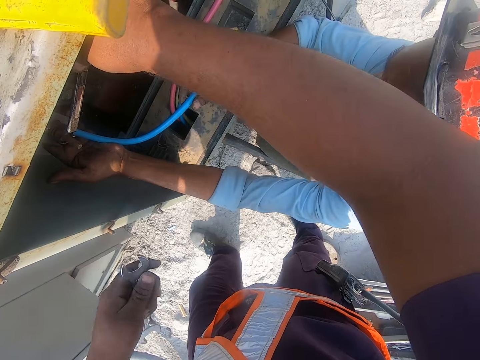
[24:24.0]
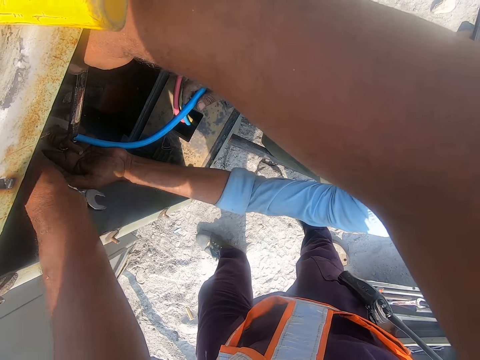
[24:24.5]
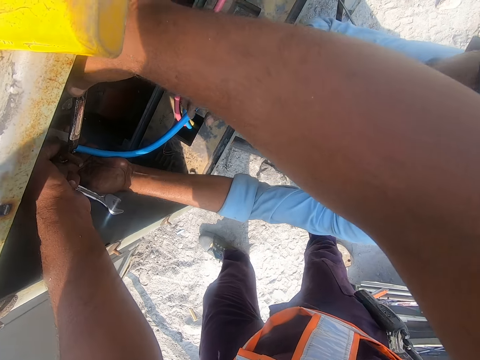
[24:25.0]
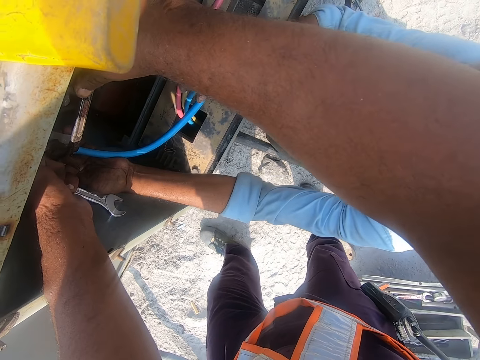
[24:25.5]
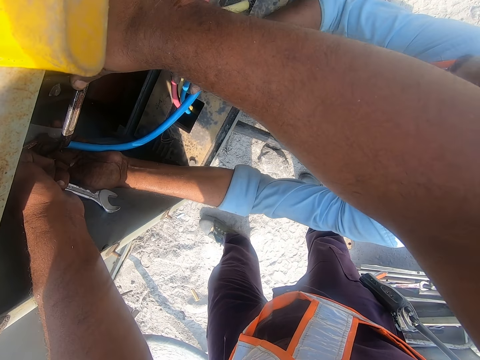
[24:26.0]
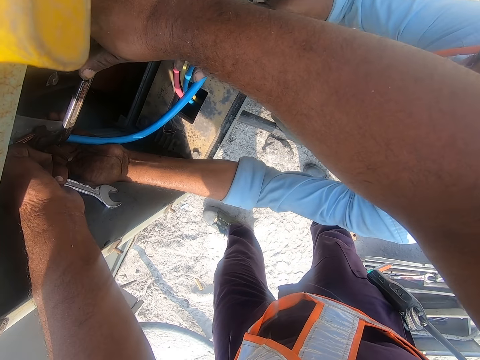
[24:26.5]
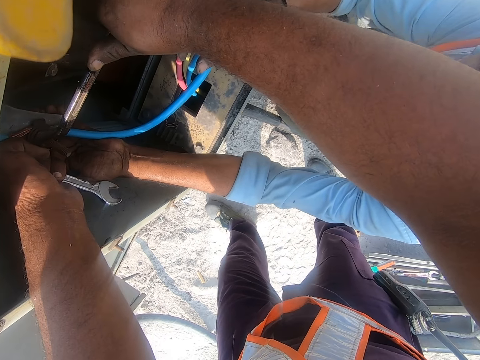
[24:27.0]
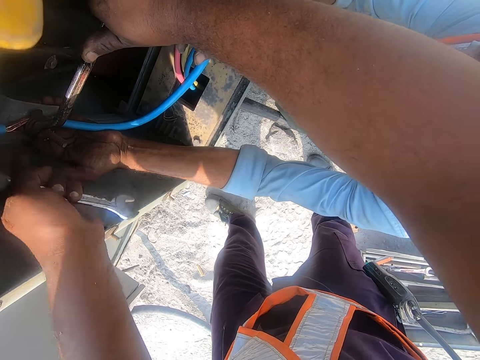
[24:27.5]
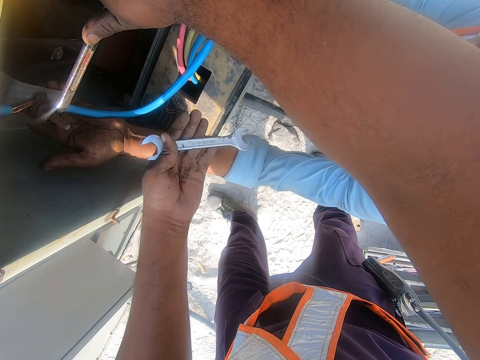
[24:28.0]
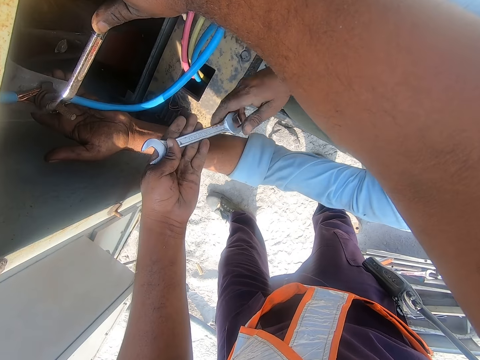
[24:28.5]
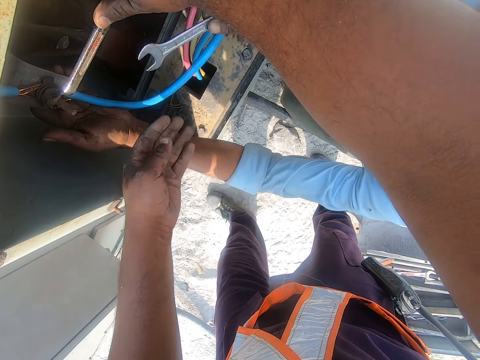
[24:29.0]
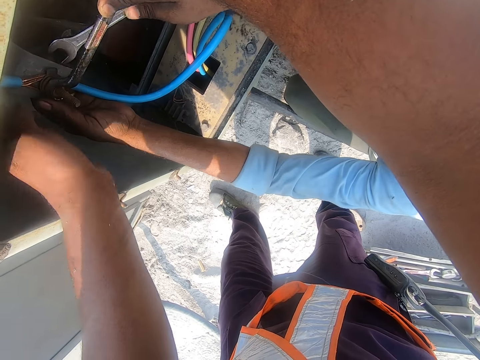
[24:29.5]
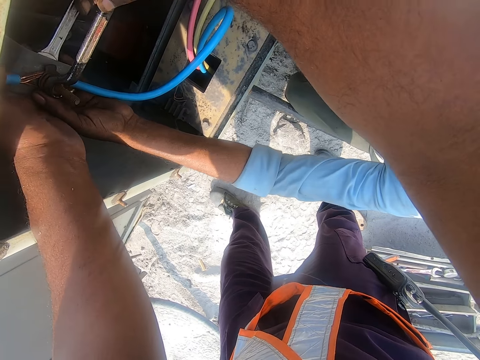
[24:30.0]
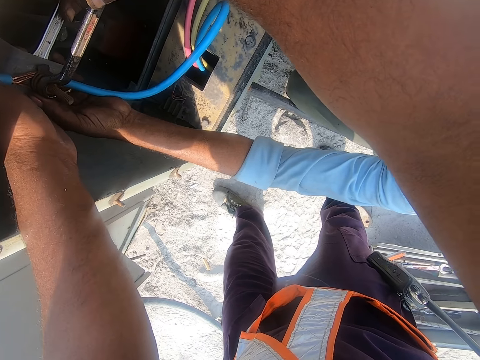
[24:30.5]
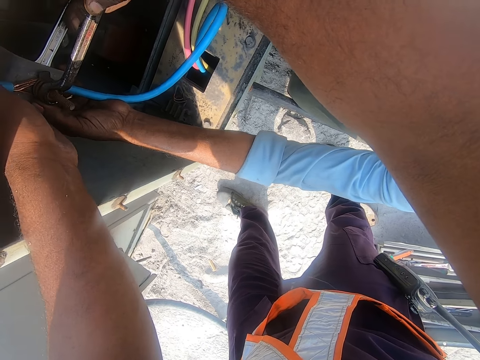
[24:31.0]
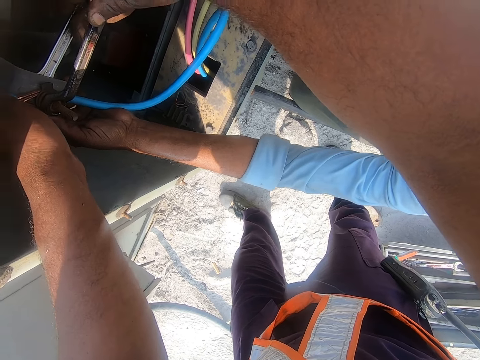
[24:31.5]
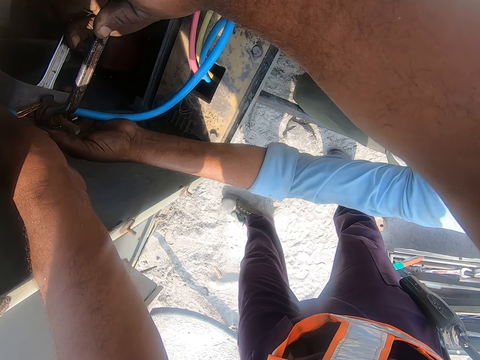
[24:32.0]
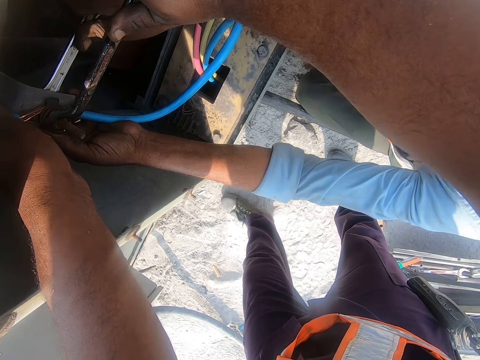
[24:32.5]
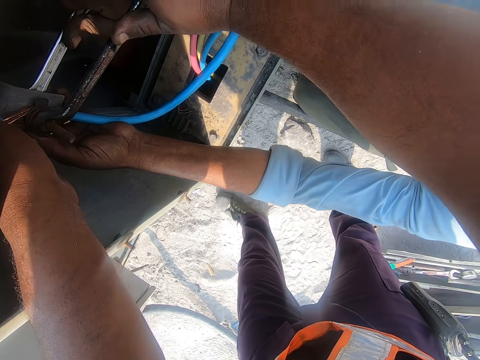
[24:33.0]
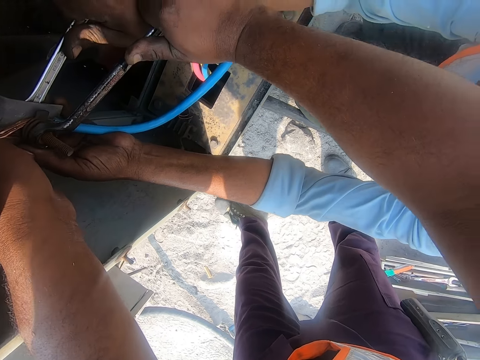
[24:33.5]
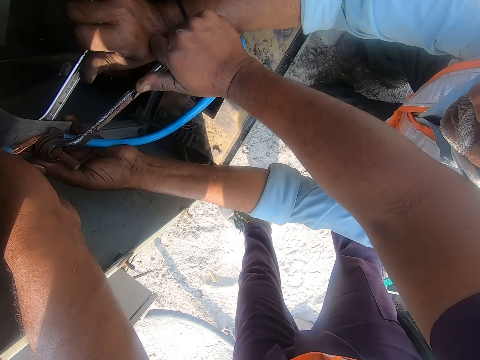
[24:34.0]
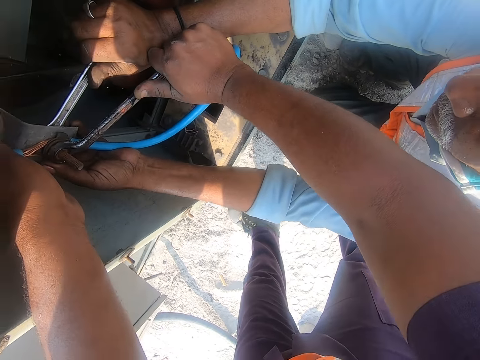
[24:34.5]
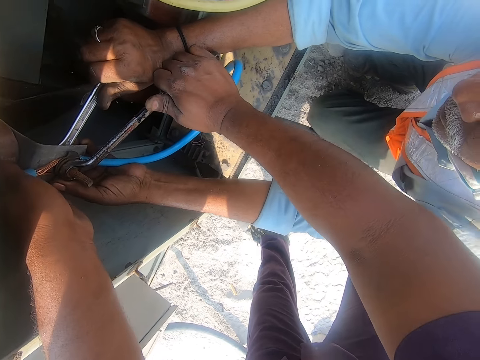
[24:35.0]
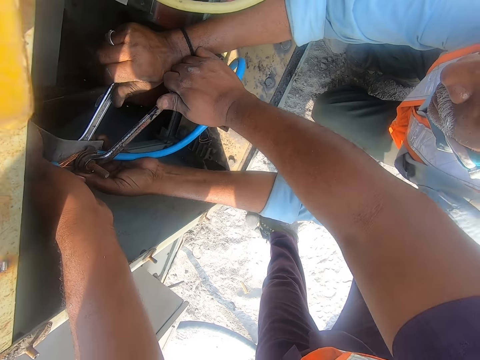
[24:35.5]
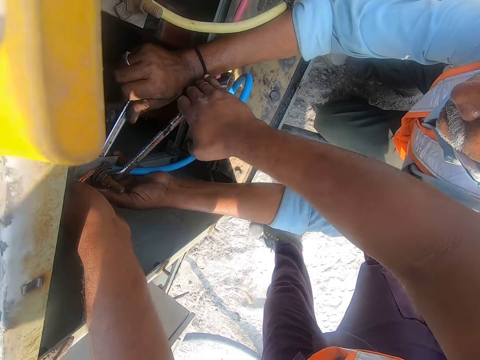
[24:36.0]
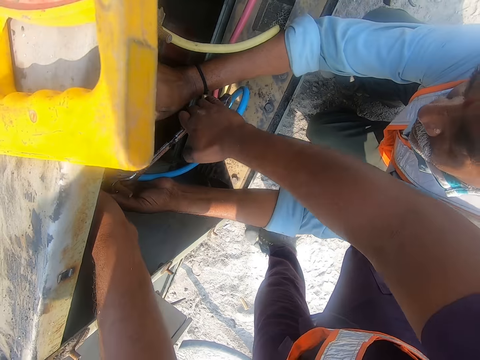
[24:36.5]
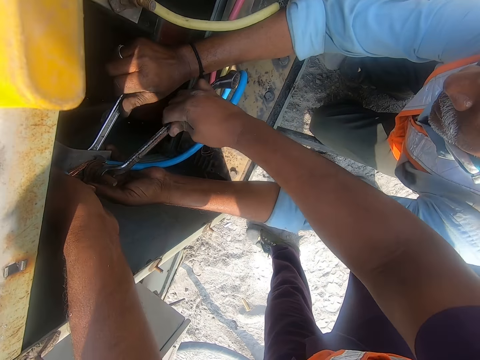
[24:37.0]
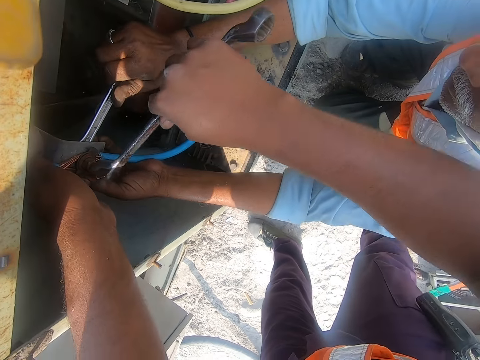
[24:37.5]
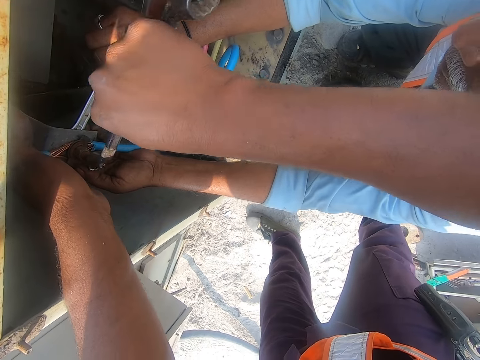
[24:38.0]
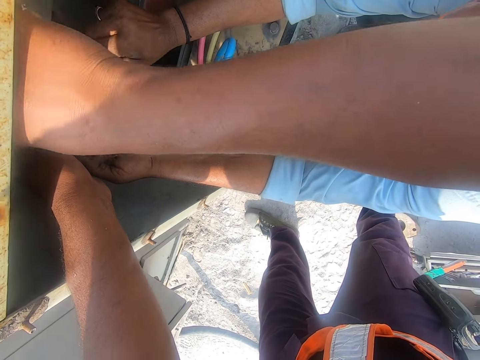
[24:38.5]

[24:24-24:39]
The camera wearer tightens the nuts with a wrench. They give a person the wrench. The person picks up the spanner. The camera wearer tightens the nut.

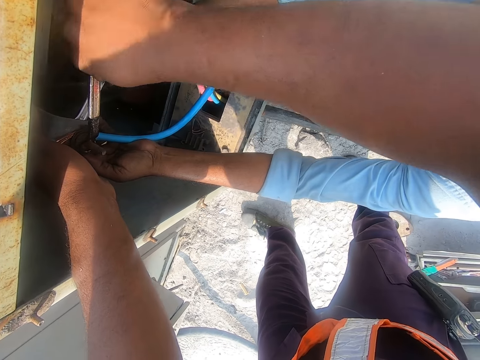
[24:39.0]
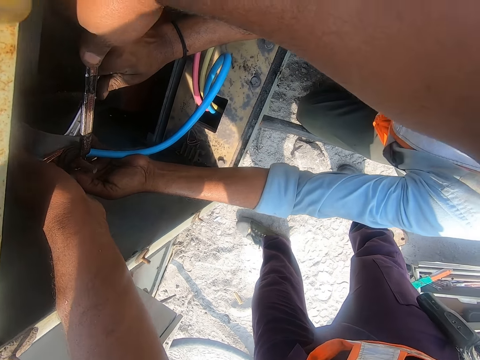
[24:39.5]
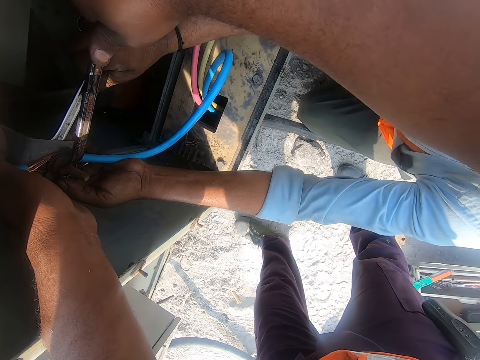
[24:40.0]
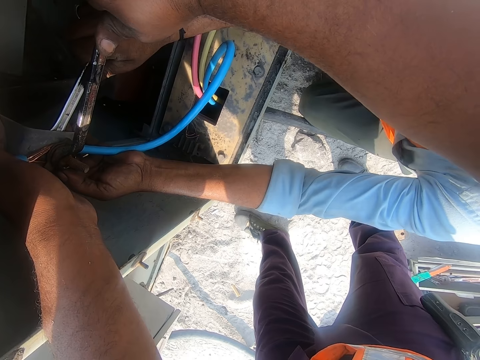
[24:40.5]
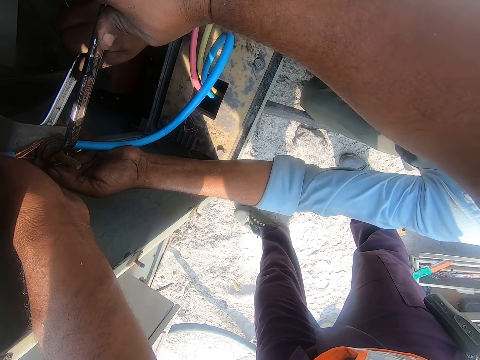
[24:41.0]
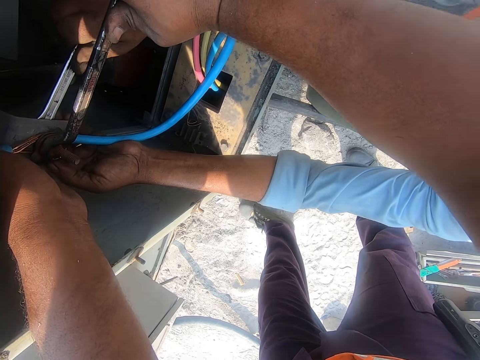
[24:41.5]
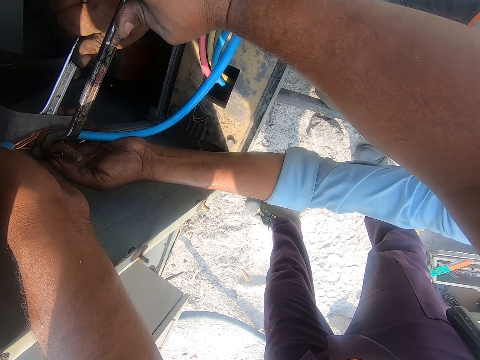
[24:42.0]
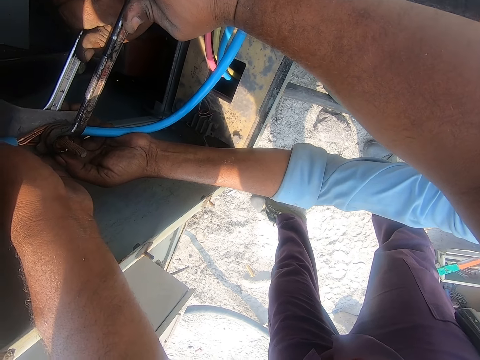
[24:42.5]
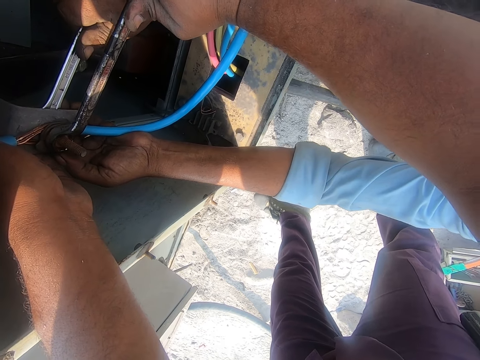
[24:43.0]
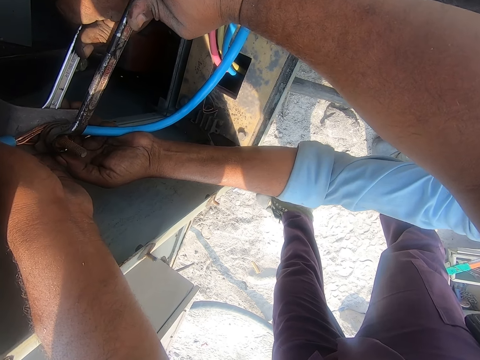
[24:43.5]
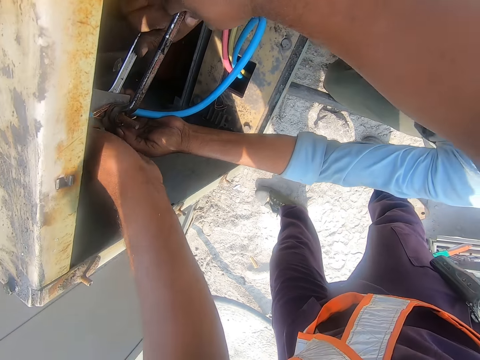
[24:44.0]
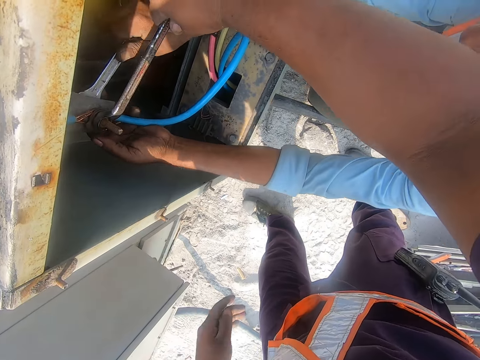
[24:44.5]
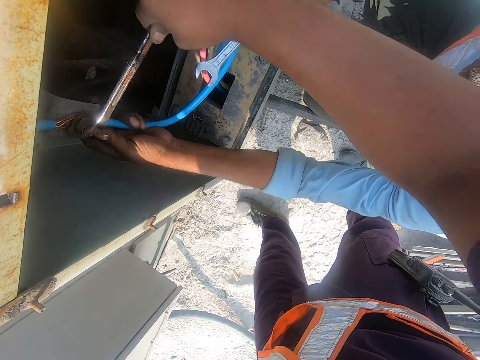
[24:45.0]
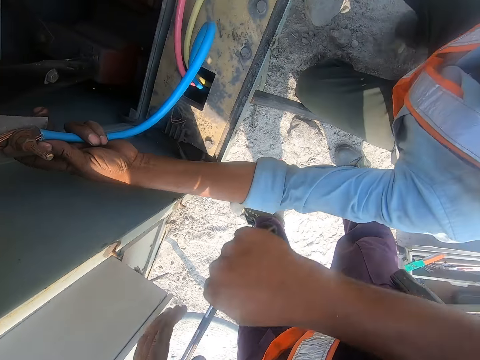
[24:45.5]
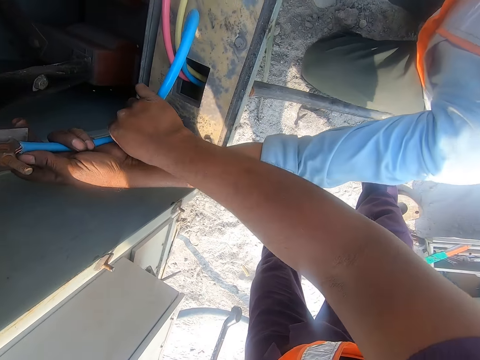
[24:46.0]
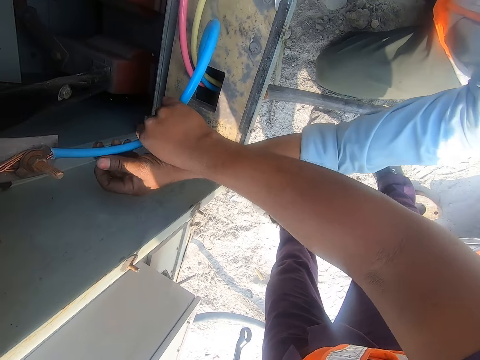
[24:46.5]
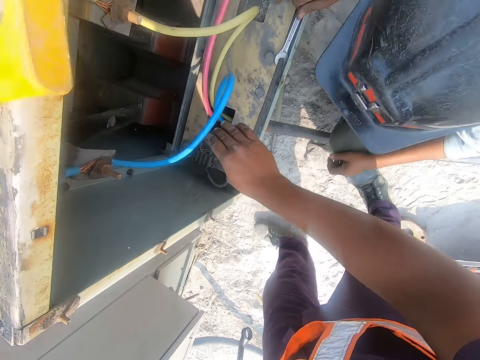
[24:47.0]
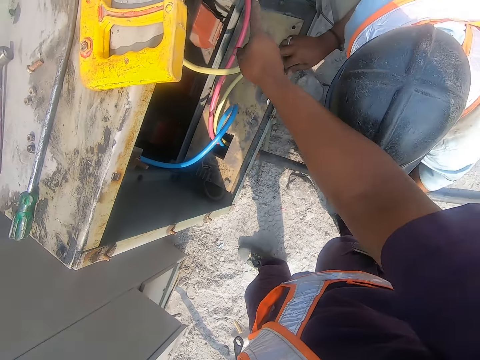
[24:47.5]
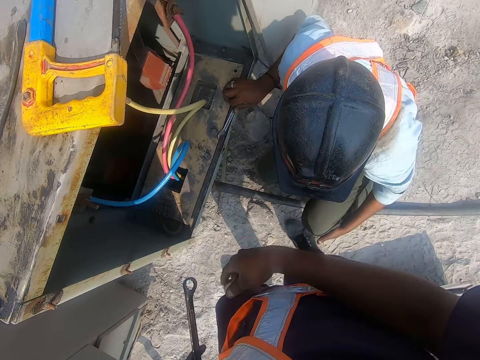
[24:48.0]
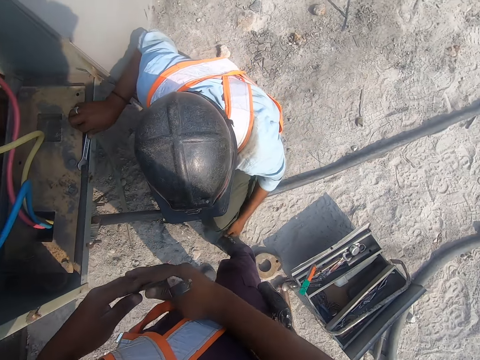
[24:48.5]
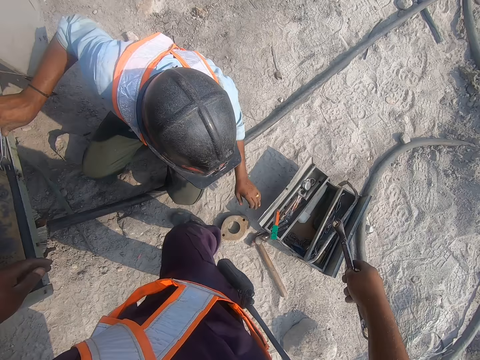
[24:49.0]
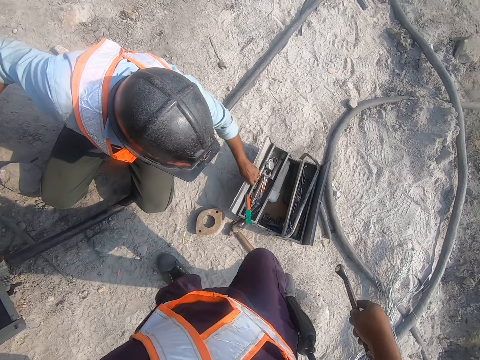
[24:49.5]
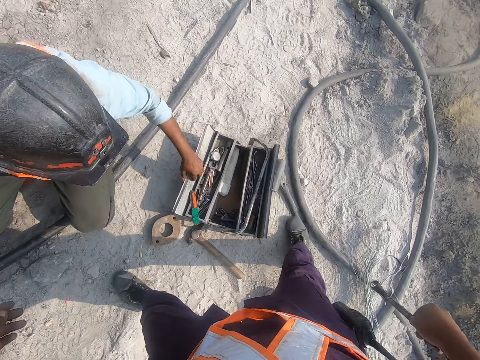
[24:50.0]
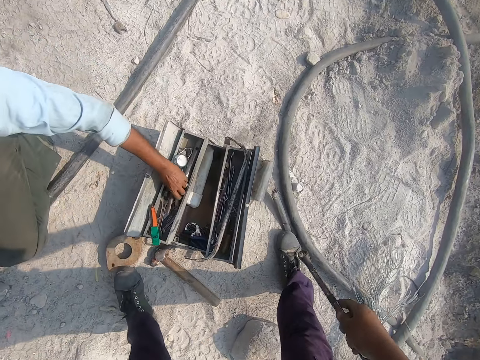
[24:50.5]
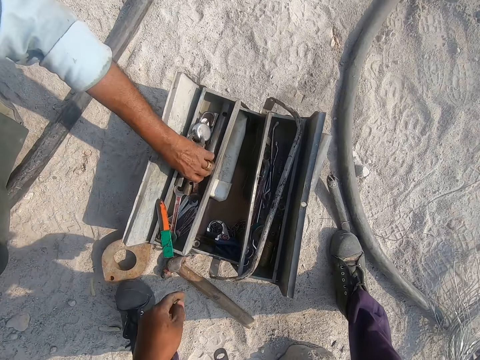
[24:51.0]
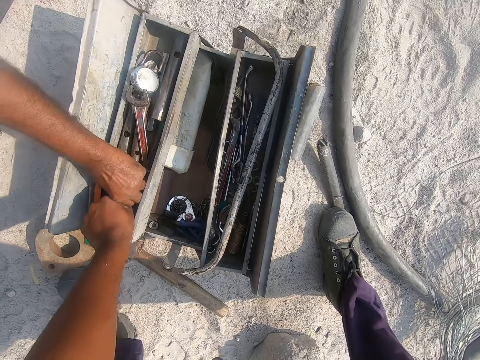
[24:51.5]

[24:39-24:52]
The camera wearer shakes the wire. They touch the cable. A person moves the toolbox. The camera wearer moves the toolbox. They pick up a wrench on the toolbox.
